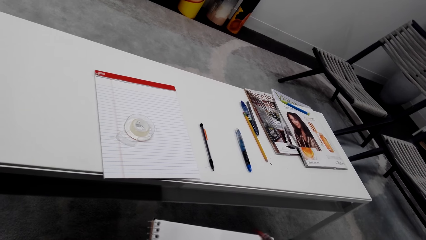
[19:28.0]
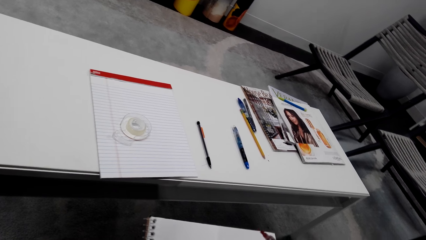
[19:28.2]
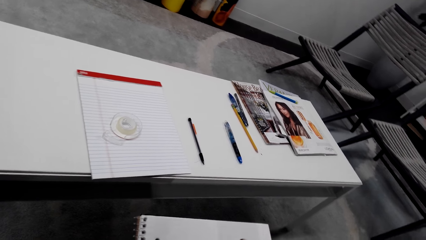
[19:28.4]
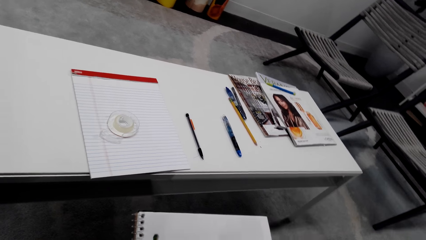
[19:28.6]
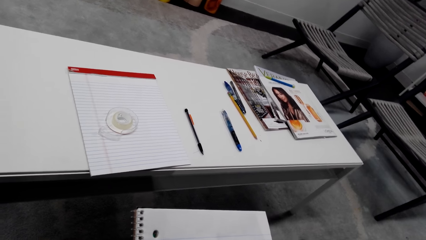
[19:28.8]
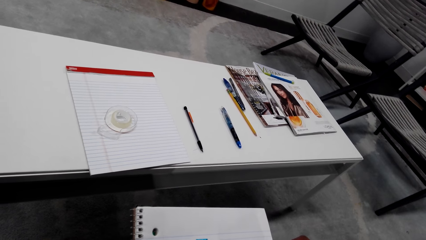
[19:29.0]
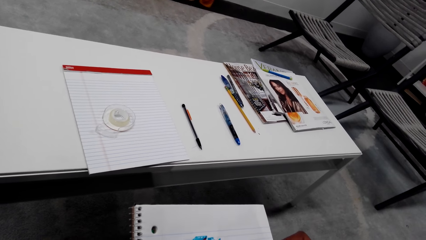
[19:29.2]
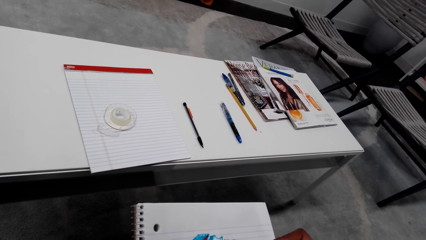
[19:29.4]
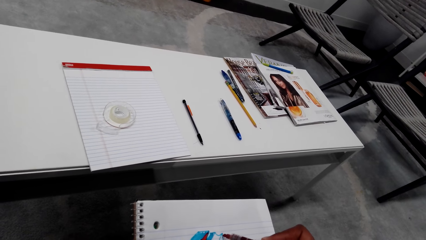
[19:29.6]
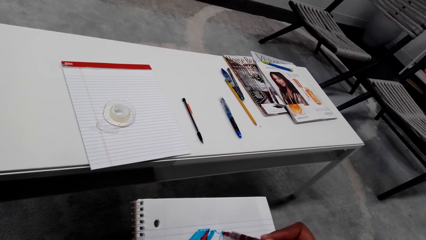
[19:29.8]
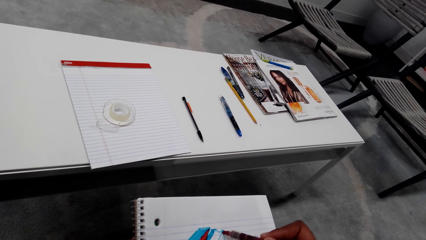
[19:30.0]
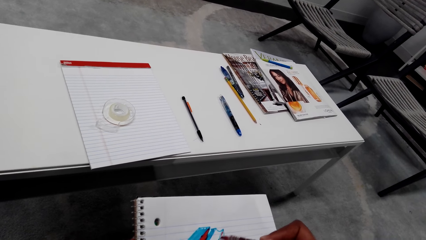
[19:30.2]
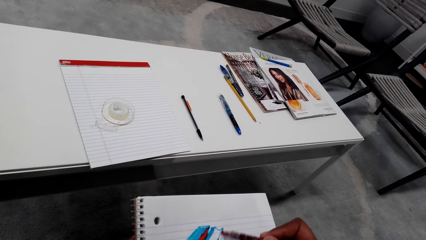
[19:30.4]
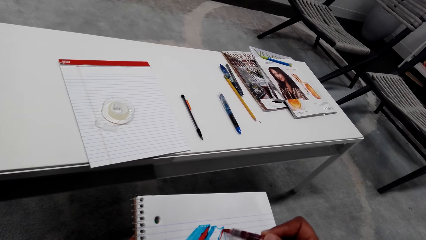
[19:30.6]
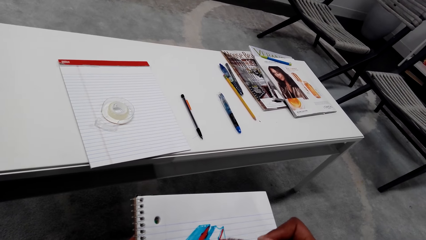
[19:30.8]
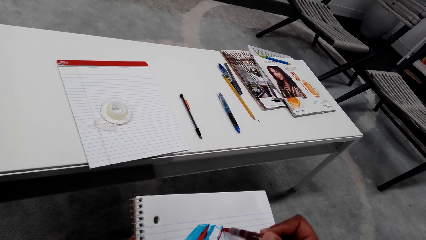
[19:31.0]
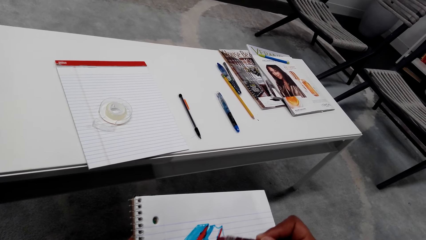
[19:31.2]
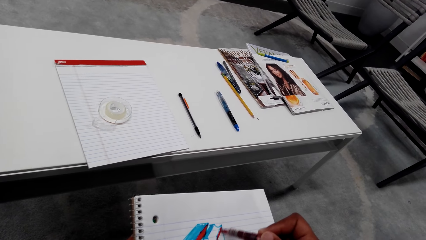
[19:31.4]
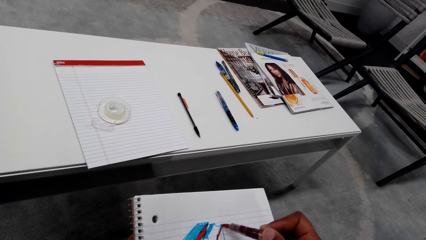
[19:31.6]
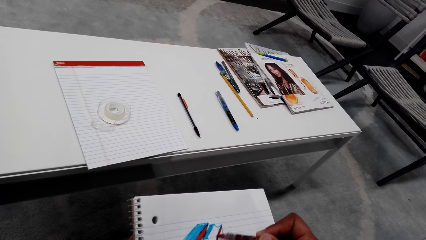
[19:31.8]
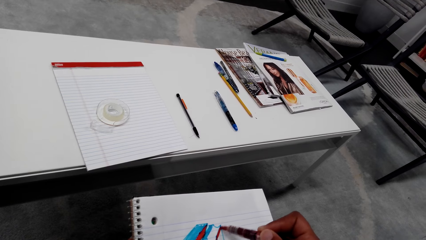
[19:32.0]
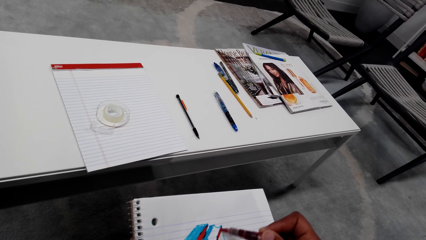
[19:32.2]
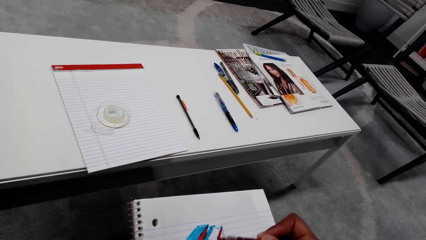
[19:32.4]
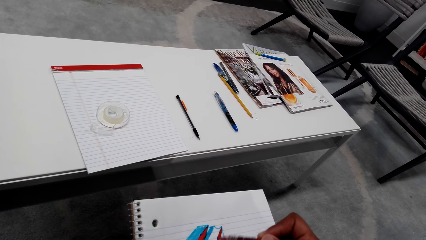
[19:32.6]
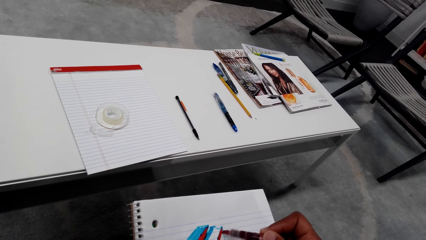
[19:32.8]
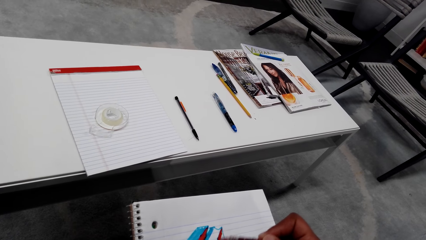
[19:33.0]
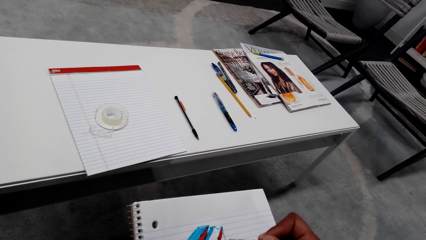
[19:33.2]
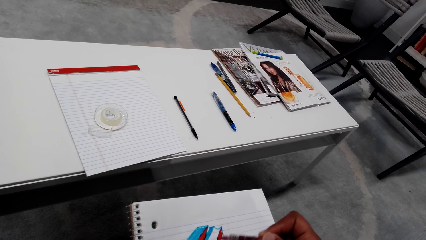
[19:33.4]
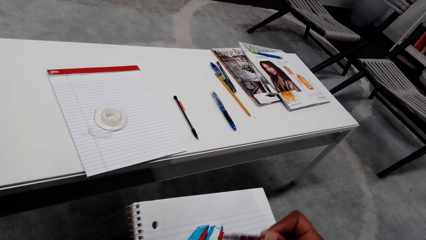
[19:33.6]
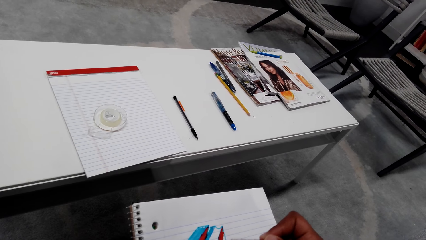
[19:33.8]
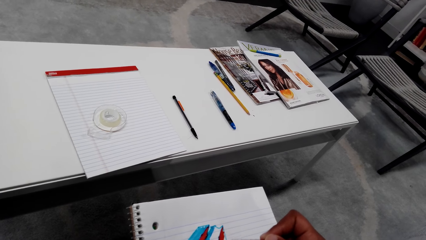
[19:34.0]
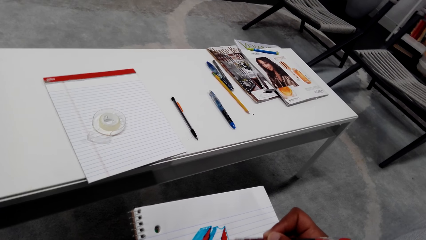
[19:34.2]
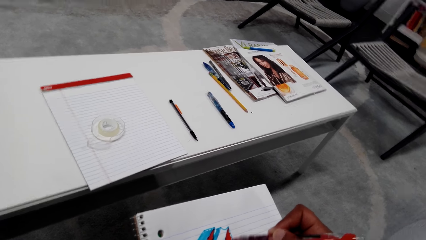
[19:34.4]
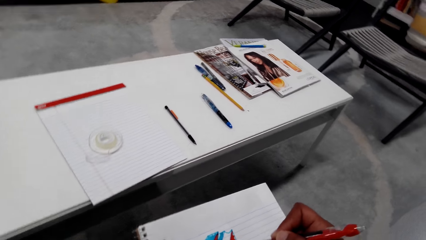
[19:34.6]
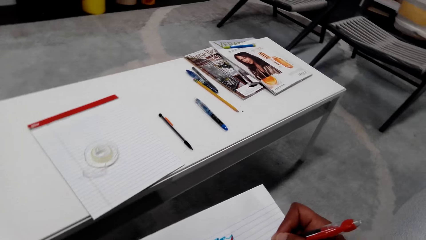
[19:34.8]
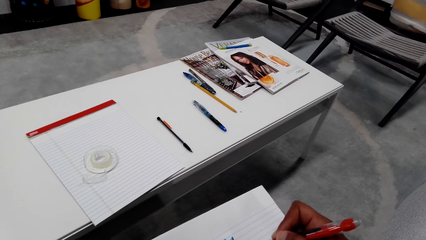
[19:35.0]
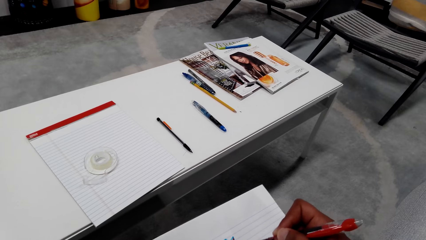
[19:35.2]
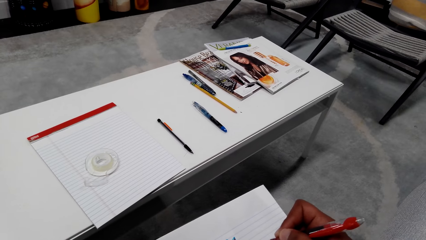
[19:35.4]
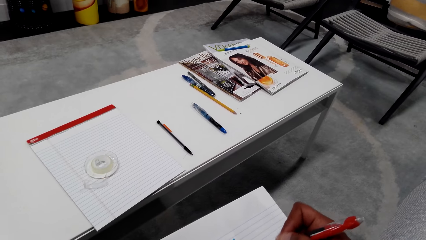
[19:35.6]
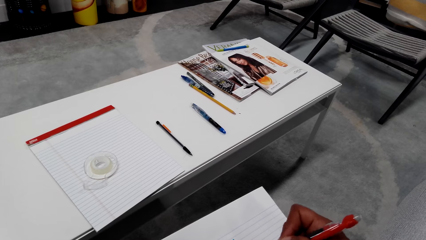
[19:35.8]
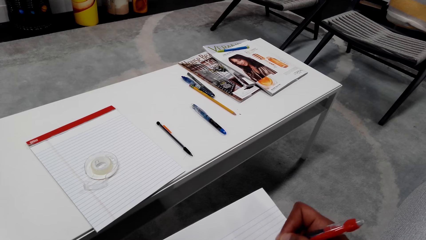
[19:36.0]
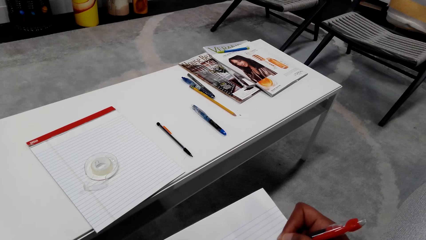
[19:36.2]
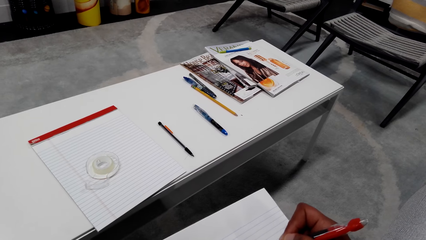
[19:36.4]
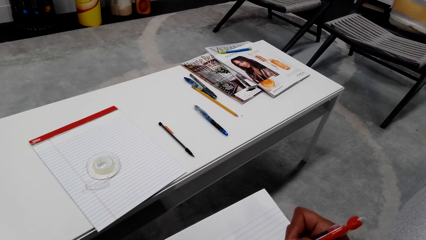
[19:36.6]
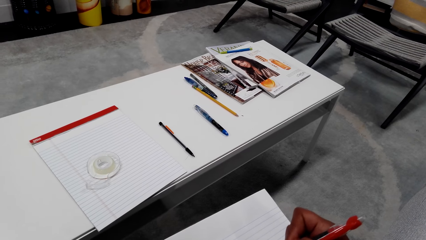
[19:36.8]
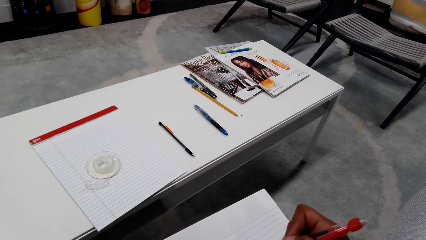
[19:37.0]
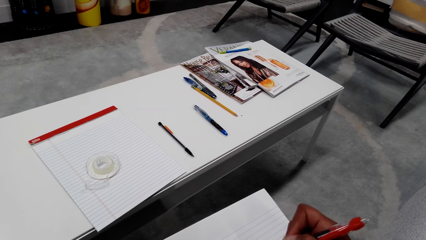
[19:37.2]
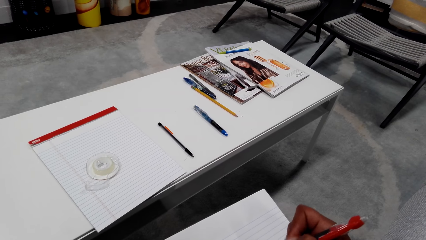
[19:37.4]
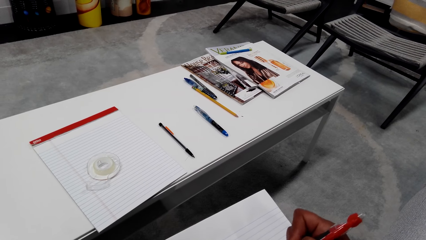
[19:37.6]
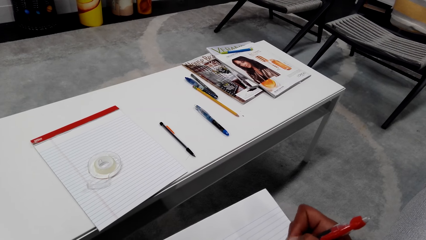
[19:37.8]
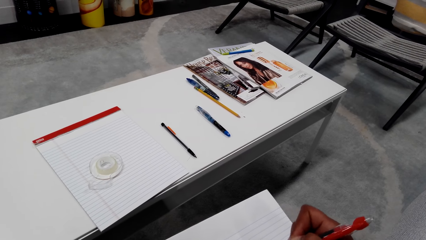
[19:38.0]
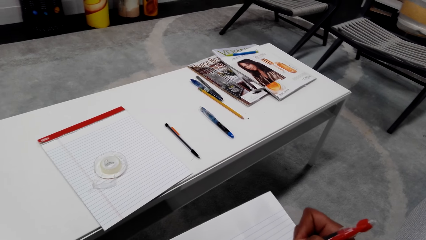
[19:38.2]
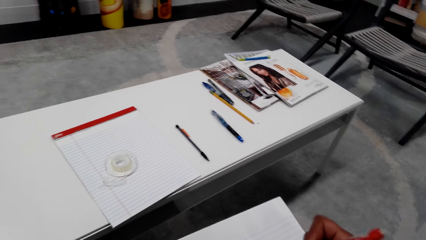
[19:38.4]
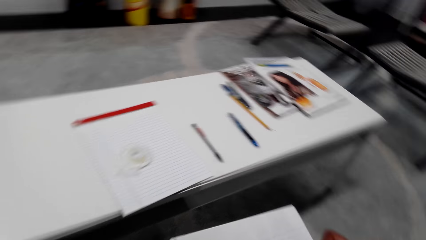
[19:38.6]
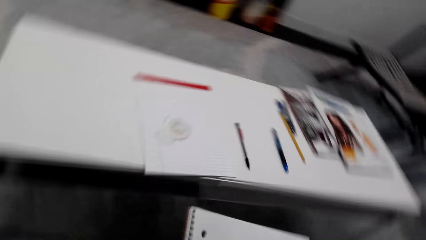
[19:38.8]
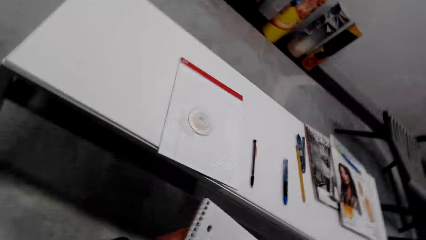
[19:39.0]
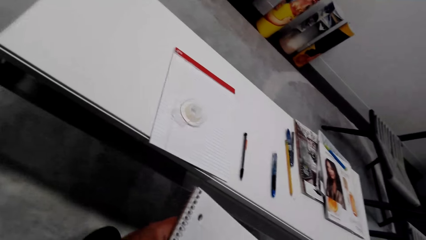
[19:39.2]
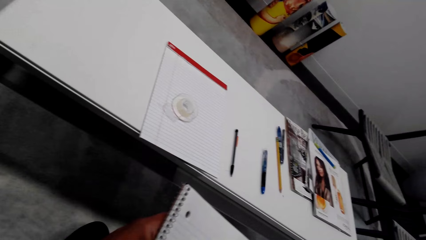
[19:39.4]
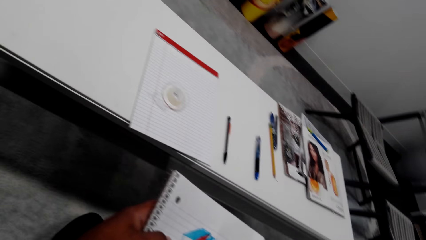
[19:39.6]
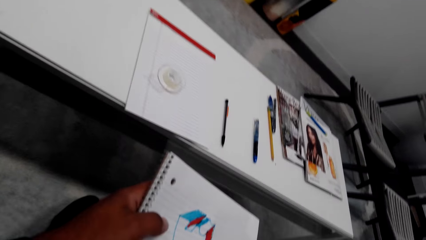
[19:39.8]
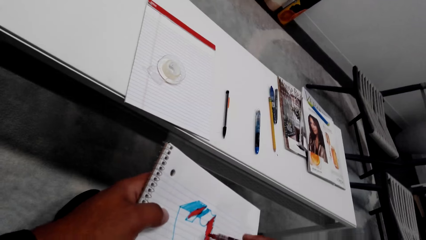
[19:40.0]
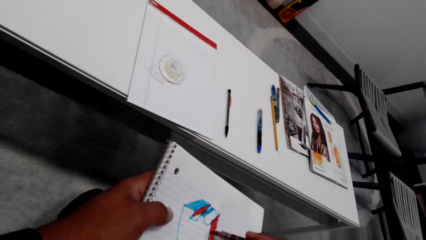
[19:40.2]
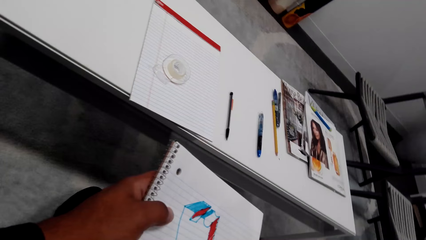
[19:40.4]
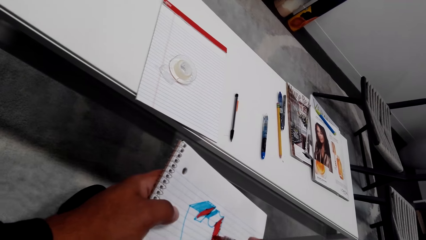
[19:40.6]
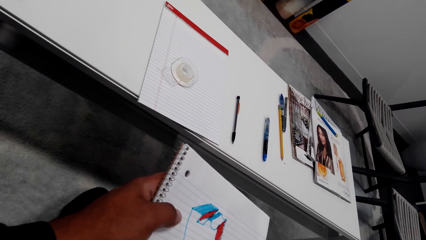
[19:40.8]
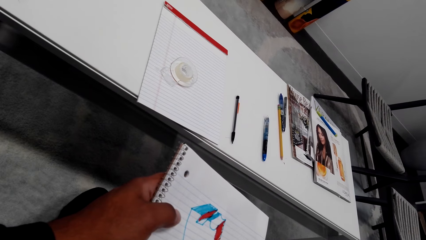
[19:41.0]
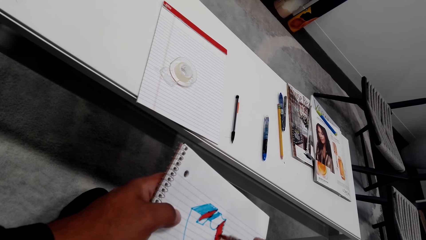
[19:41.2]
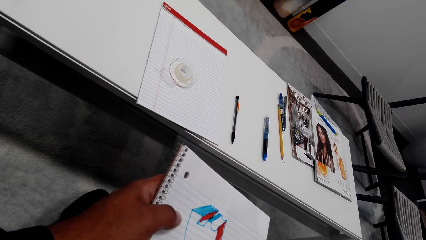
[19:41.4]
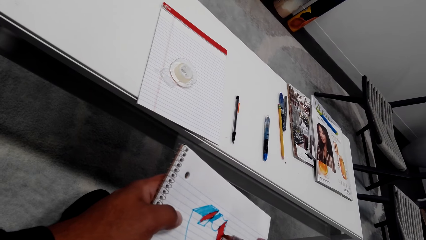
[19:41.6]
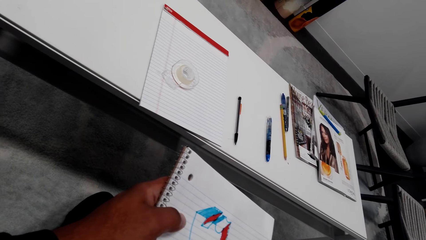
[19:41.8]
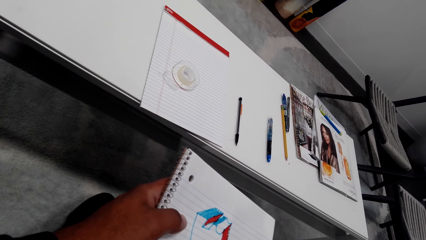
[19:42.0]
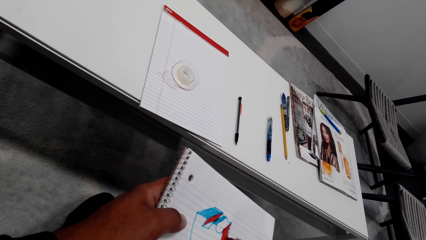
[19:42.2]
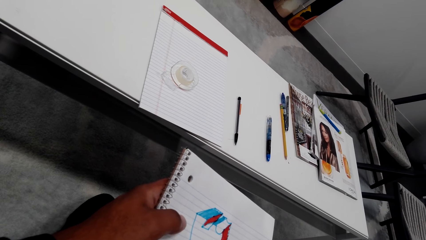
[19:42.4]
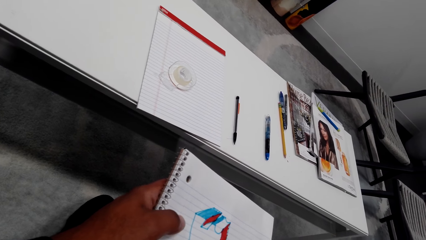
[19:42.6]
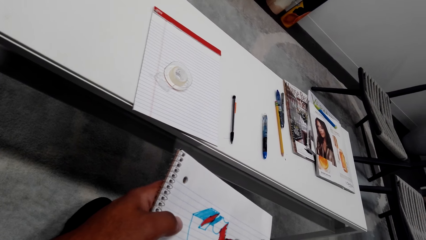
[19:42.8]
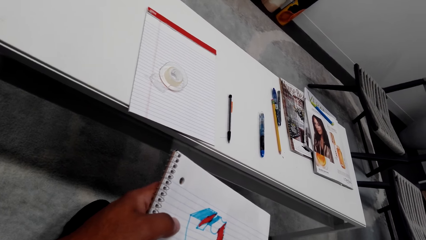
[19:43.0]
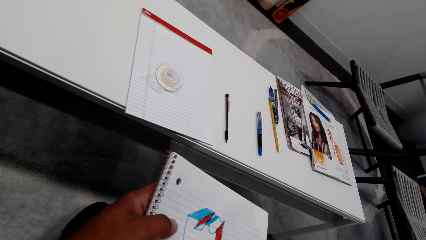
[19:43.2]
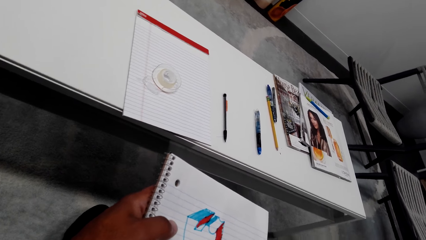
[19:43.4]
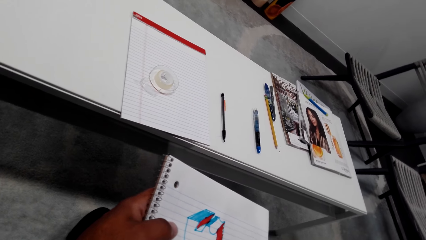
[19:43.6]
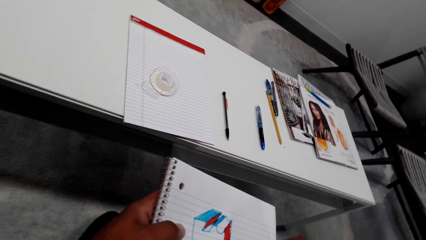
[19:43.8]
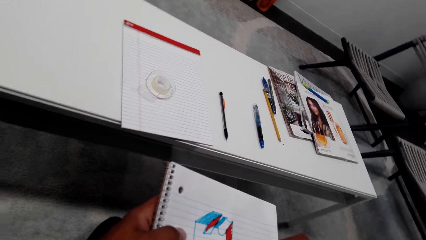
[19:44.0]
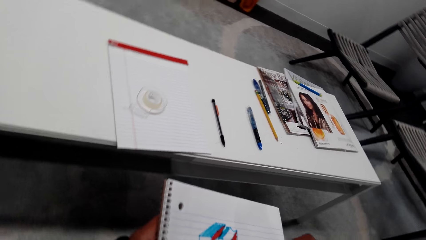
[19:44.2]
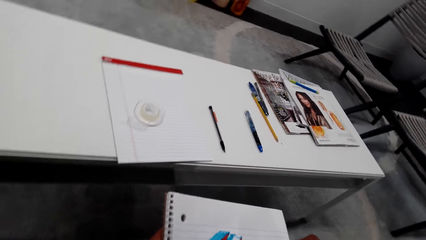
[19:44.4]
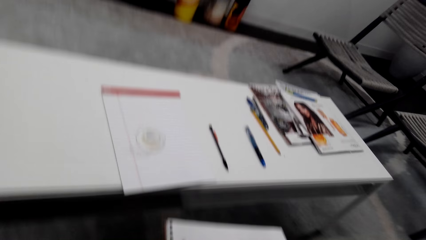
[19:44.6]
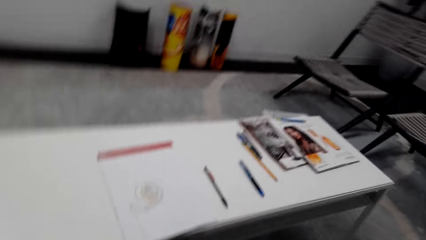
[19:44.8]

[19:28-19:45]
The camera wearer looks around. They draw on a book with a marker pen.
